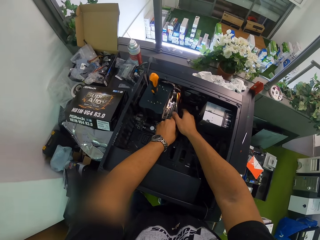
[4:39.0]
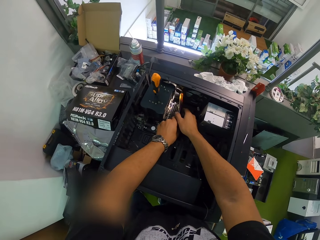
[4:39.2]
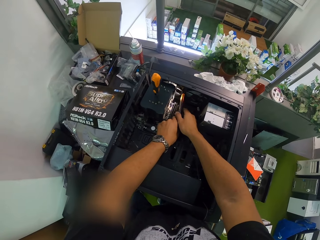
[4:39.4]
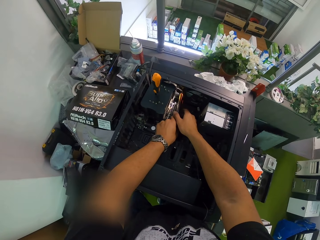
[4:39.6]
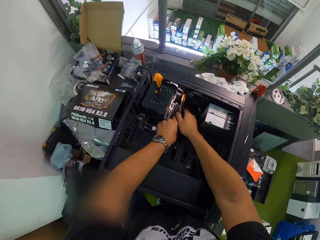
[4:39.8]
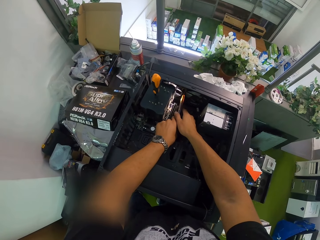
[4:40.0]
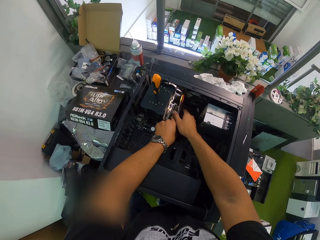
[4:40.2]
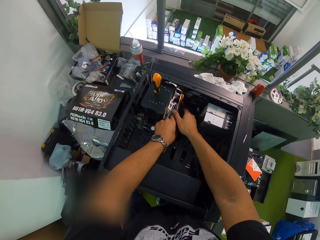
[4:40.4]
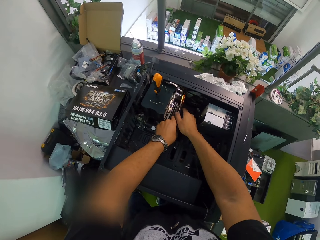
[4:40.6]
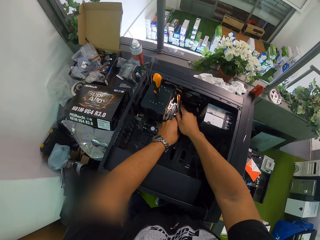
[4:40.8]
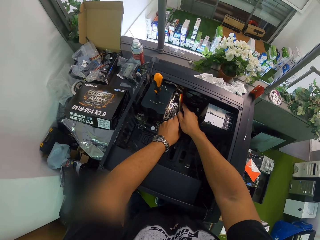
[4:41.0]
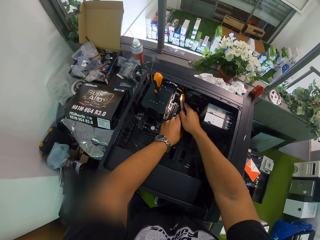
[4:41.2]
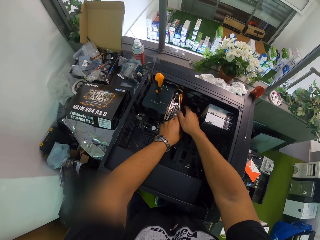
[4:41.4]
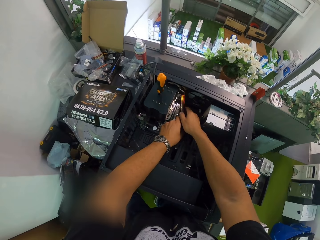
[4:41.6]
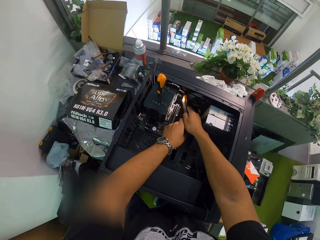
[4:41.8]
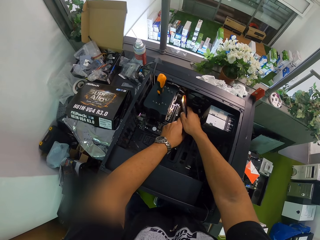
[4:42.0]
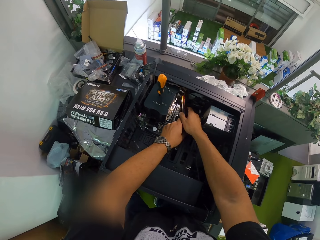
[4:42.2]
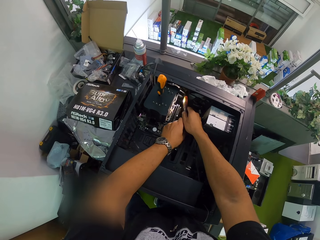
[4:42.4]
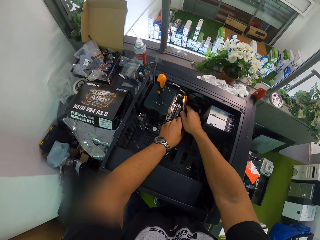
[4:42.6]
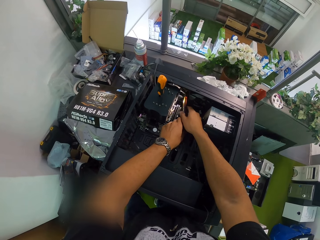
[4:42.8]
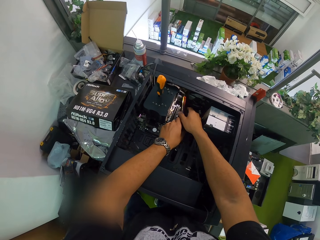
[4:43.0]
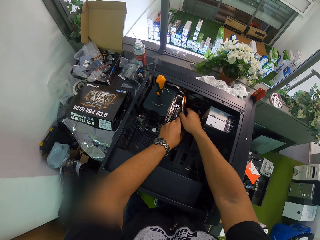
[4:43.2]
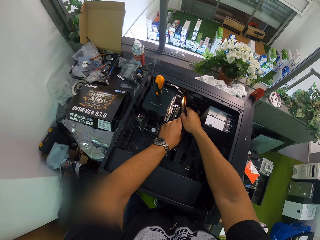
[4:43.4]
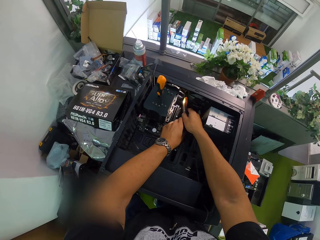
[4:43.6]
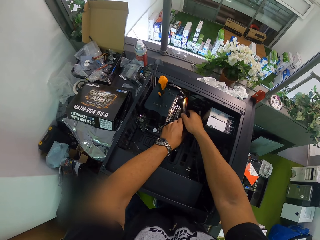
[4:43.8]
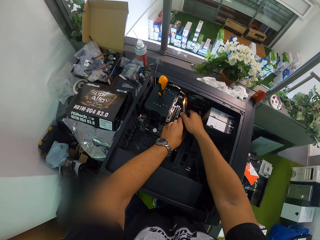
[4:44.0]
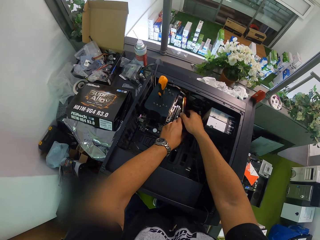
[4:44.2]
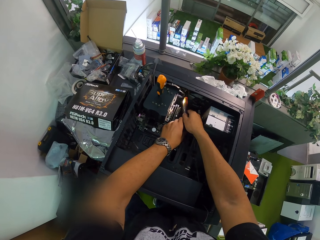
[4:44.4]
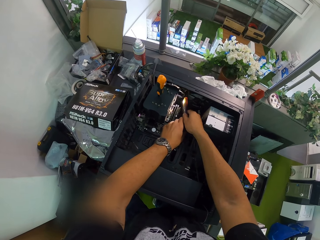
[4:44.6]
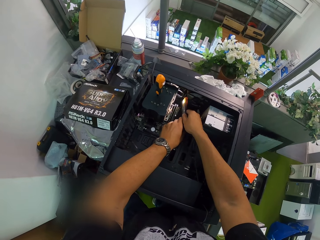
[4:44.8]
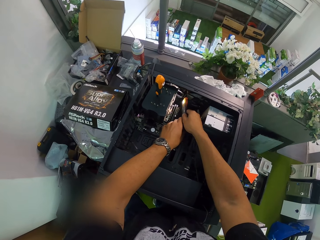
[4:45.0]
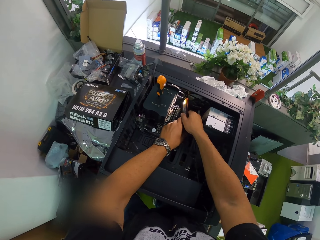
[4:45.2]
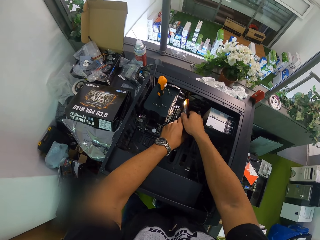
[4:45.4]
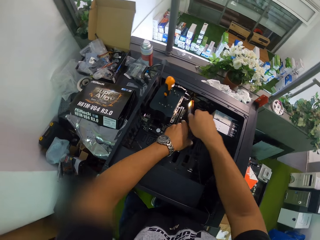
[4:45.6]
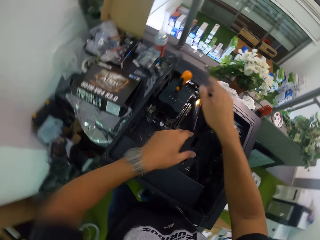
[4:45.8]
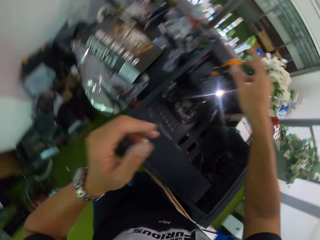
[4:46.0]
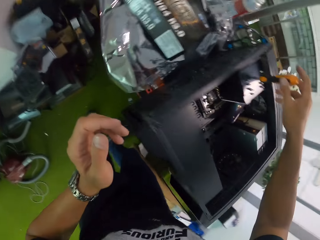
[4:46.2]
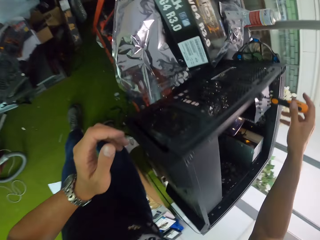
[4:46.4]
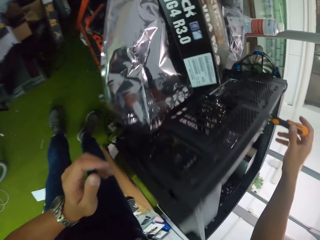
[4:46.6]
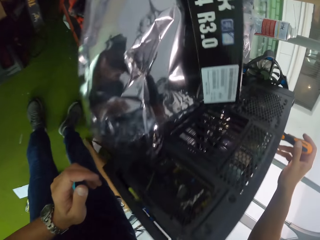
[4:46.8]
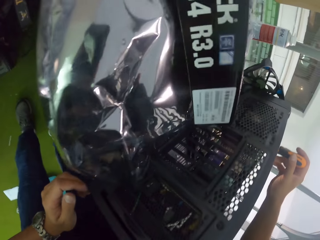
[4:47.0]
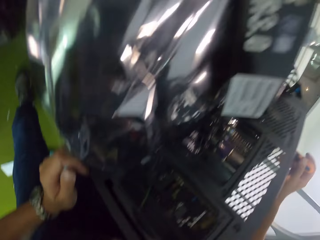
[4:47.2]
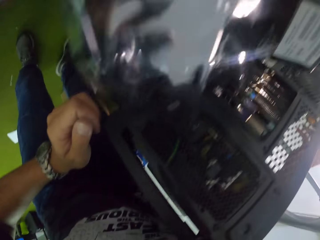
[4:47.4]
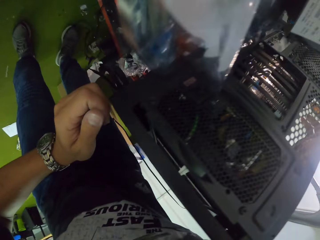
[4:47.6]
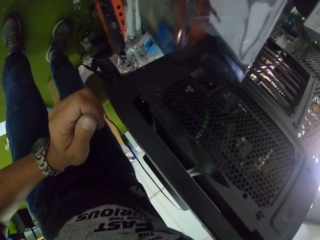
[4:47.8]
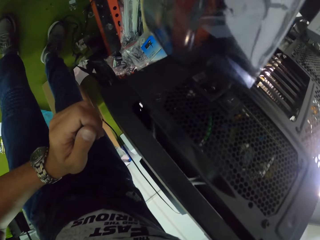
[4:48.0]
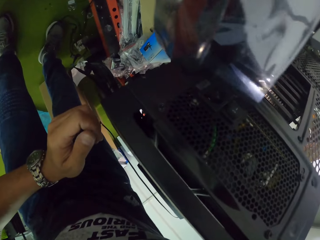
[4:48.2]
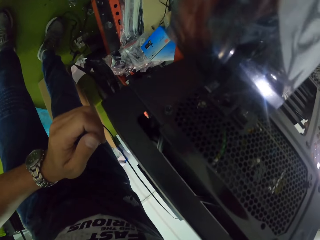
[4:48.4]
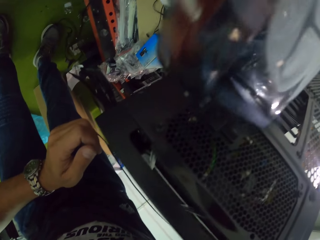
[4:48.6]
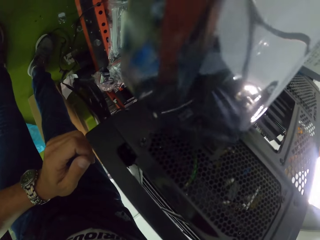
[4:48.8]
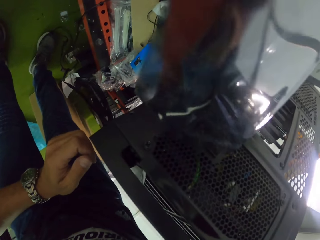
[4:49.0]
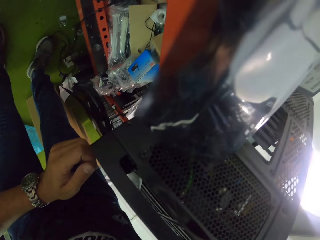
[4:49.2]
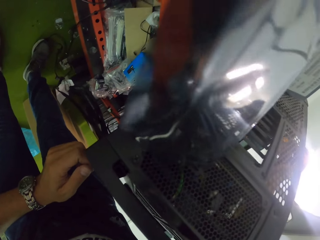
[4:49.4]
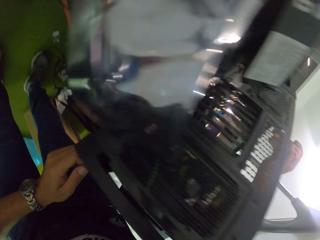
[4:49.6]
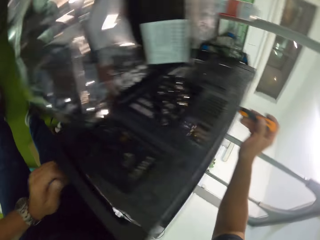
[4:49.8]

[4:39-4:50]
The camera wearer holds a screwdriver on the CPU with his right hand. He touches the screwdriver. He moves around the room.

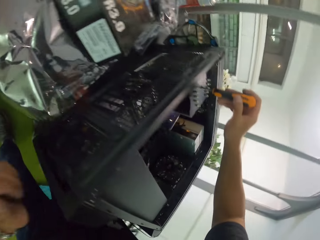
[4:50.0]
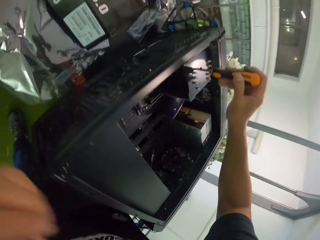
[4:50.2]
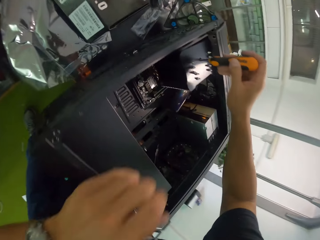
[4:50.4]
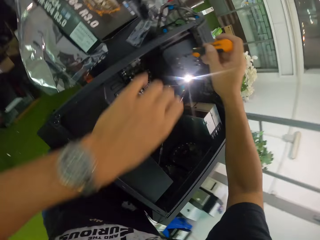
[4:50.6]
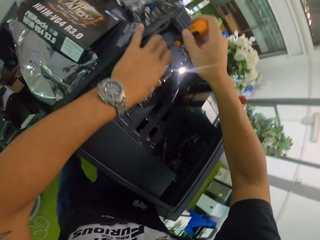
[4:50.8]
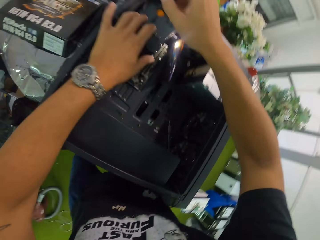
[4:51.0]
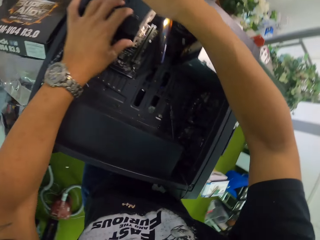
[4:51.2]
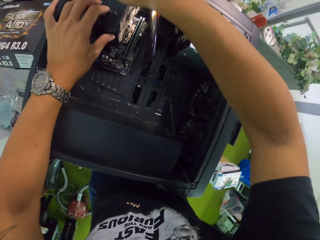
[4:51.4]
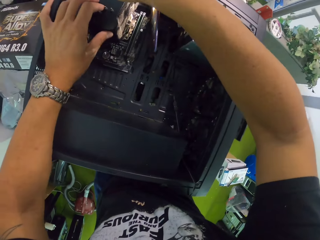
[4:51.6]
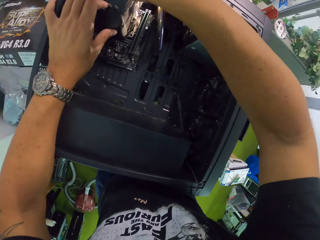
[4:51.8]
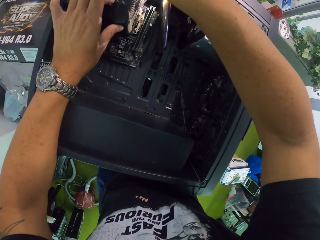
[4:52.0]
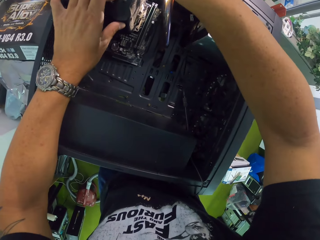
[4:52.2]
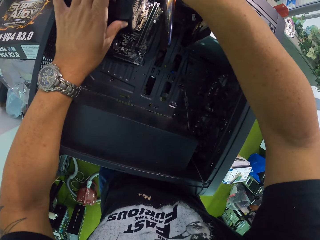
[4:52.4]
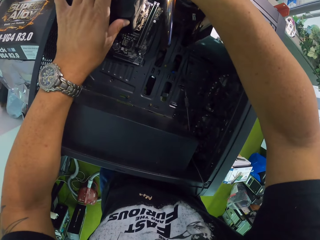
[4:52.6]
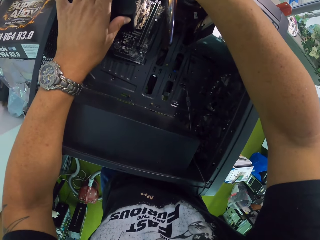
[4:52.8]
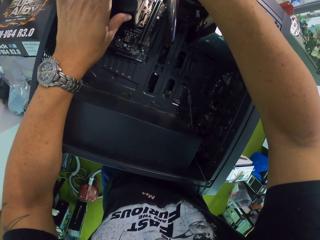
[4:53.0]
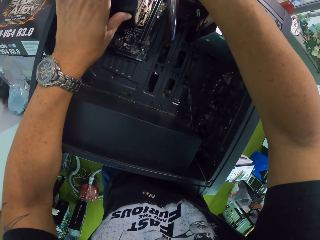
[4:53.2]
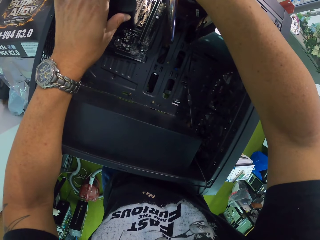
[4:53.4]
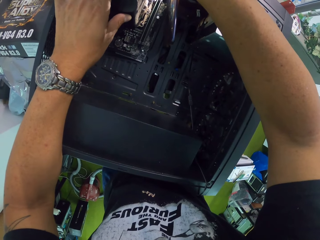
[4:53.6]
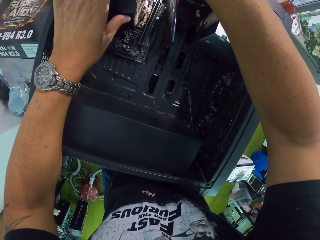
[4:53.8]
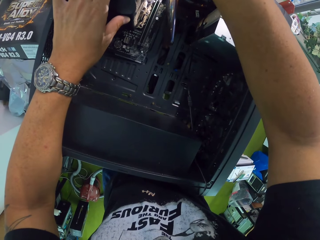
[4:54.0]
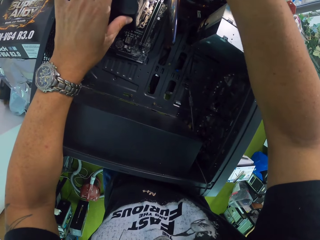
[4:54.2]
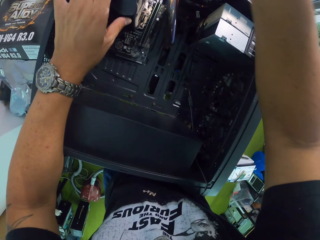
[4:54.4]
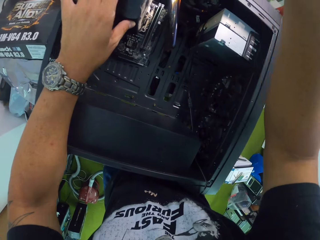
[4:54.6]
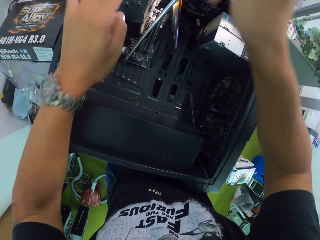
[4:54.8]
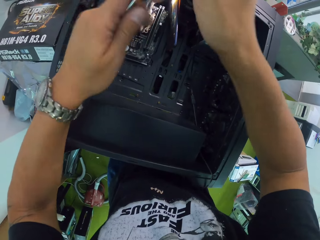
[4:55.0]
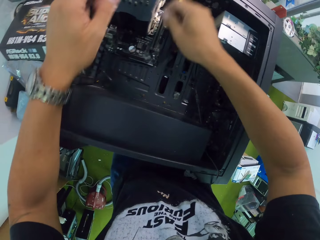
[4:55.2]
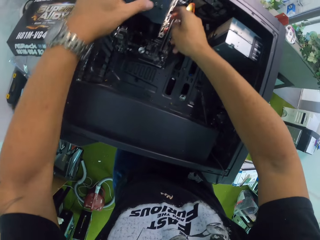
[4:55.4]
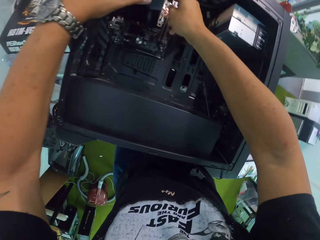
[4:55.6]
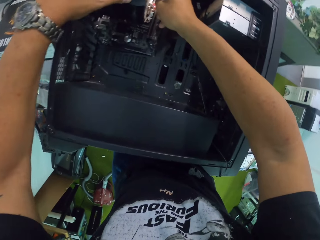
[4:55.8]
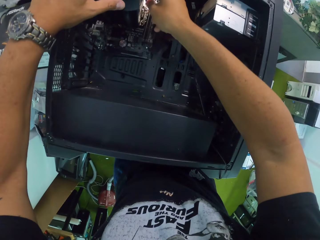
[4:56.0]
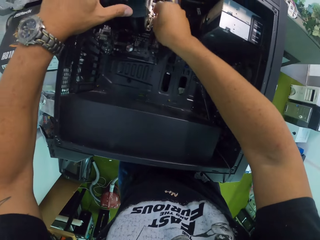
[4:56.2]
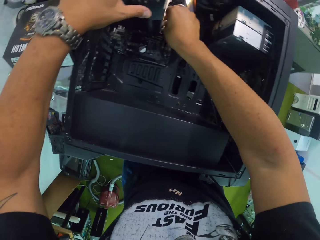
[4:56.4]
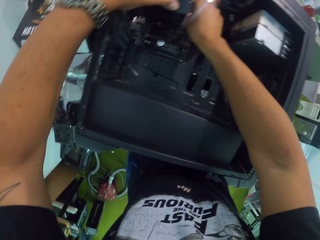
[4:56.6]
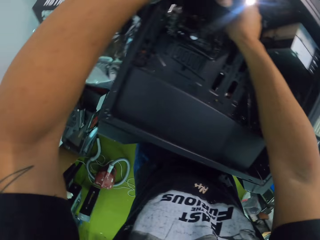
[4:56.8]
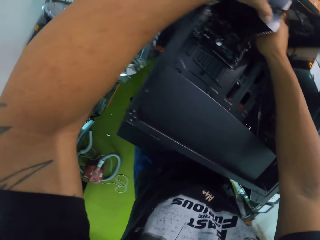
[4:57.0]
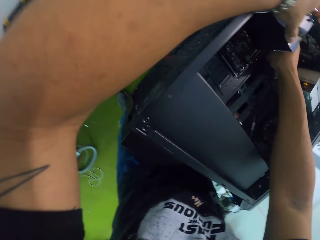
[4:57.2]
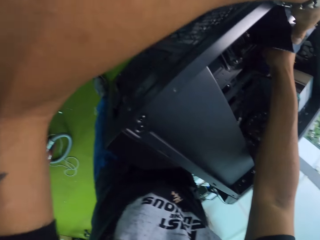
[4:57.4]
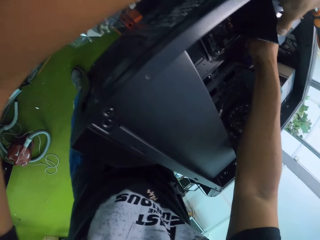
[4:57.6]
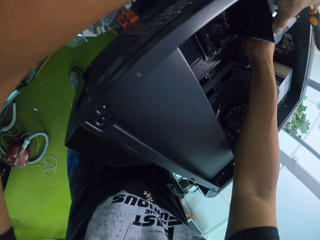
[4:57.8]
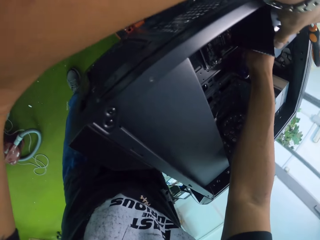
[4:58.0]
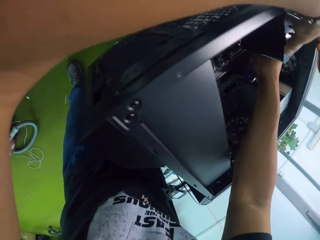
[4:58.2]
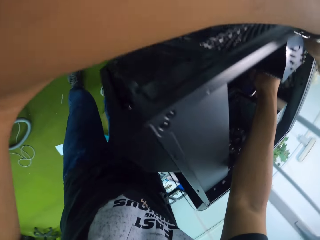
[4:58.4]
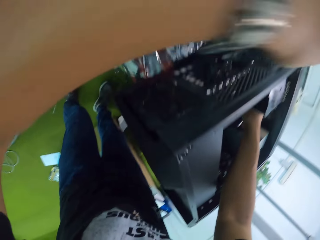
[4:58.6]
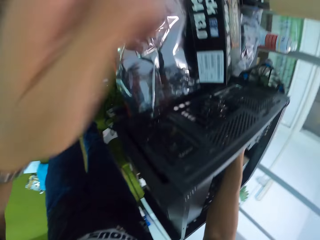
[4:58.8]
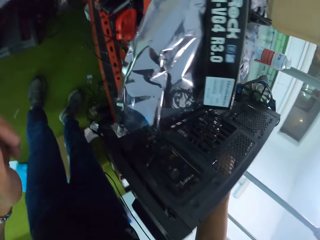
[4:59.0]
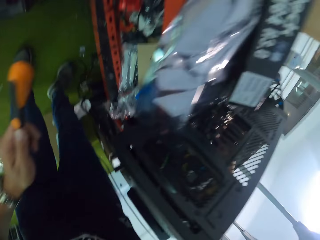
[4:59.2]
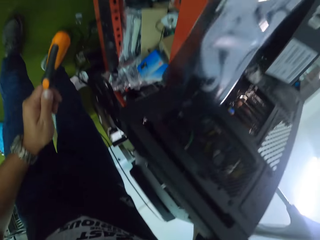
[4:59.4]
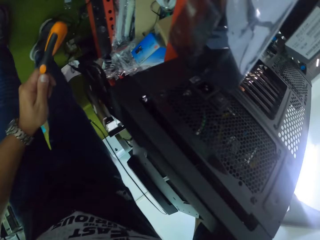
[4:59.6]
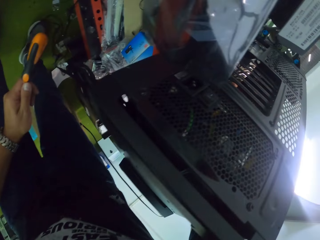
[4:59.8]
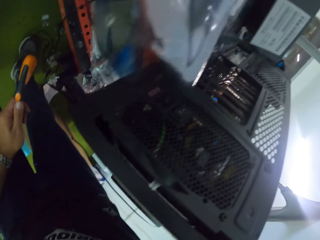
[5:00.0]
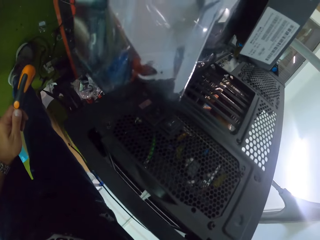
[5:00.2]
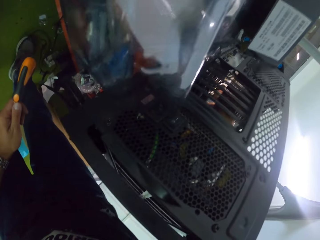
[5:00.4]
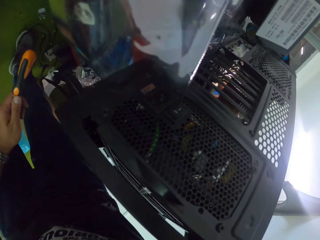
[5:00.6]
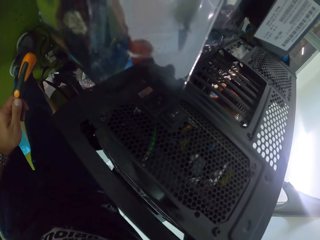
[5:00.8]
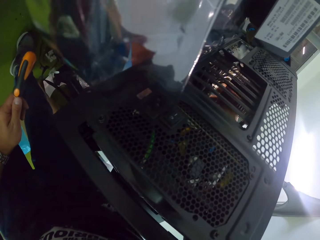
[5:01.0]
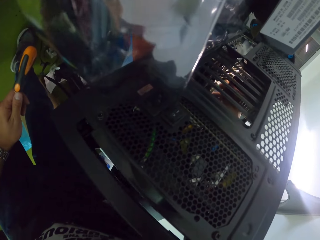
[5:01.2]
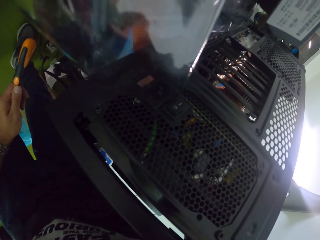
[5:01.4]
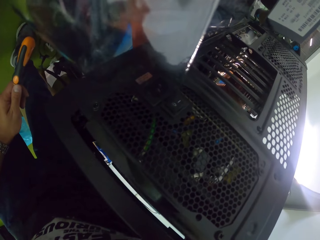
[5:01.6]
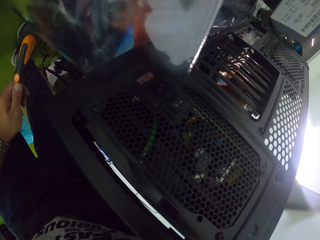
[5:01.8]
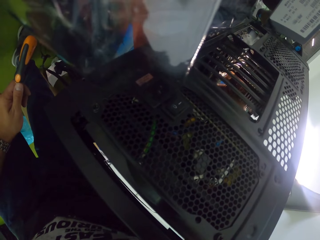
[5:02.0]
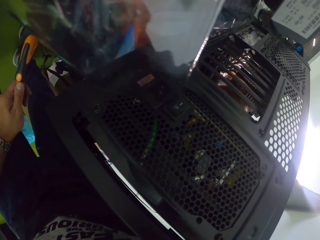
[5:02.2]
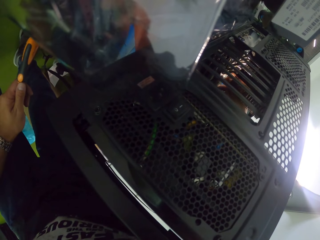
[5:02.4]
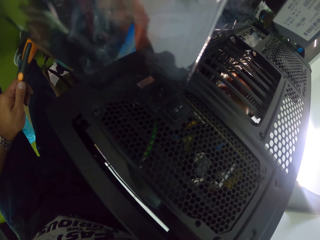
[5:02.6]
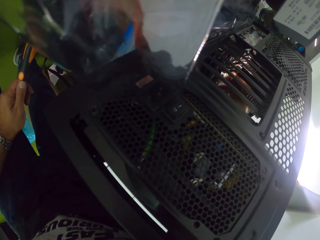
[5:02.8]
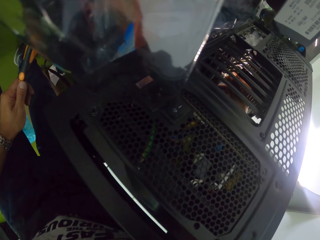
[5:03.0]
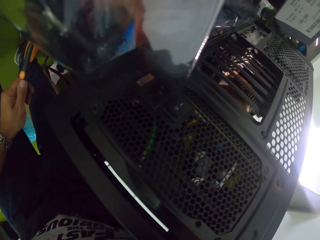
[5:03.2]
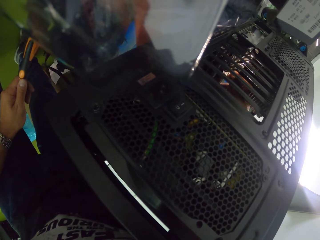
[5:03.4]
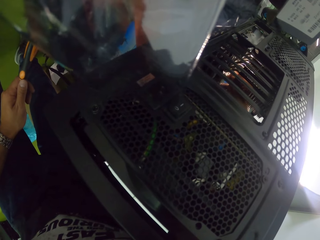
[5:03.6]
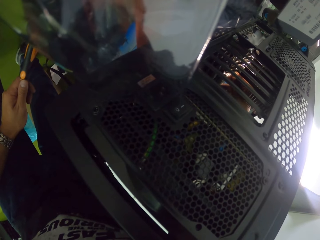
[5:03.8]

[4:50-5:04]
The camera wearer touches the screwdriver. He places his left hand on the CPU. He moves around the room. He removes the screwdriver from the CPU with his right hand and passes the screwdriver from his right hand to his left hand. He holds the screwdriver. He places his right hand into the CPU and places his left hand on the CPU. He repairs the central processing unit.
